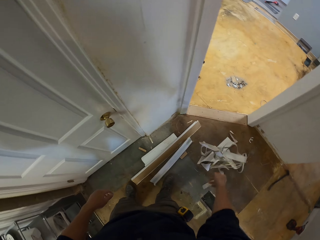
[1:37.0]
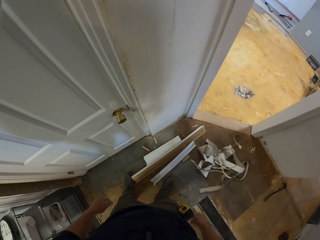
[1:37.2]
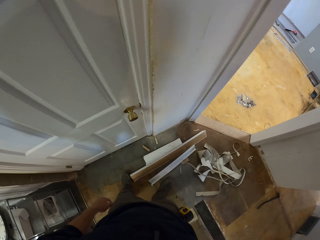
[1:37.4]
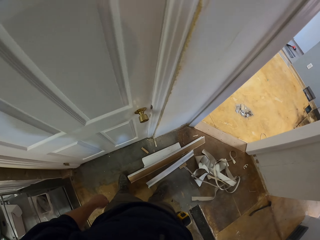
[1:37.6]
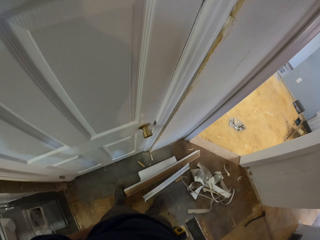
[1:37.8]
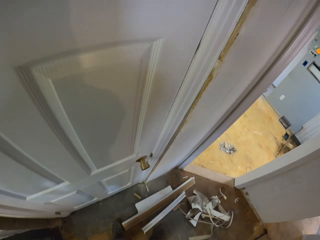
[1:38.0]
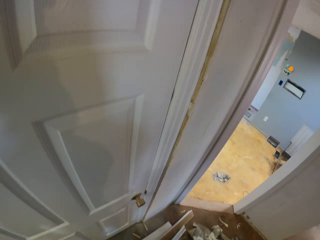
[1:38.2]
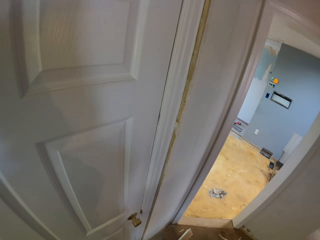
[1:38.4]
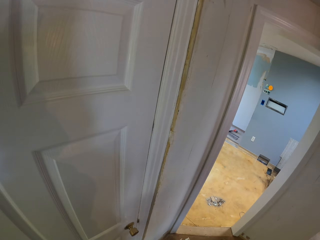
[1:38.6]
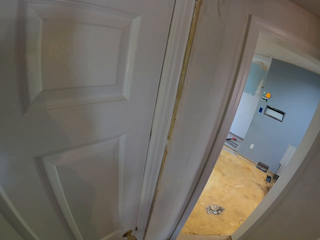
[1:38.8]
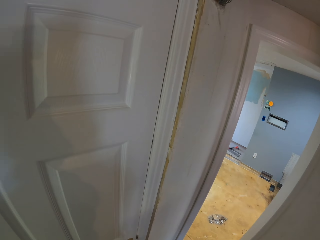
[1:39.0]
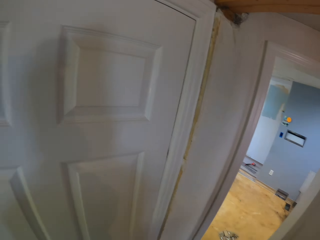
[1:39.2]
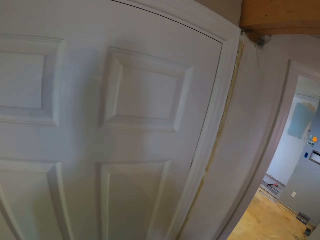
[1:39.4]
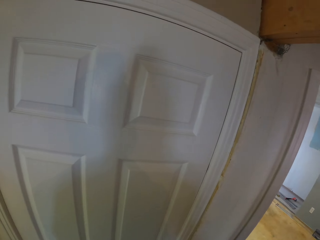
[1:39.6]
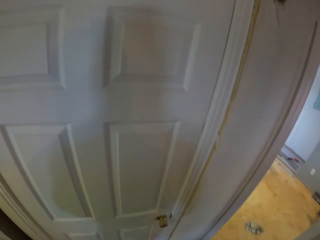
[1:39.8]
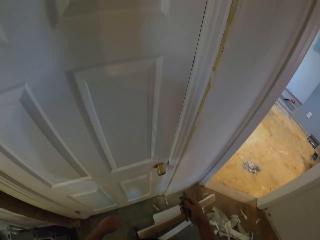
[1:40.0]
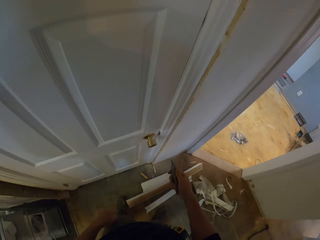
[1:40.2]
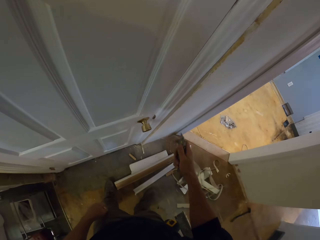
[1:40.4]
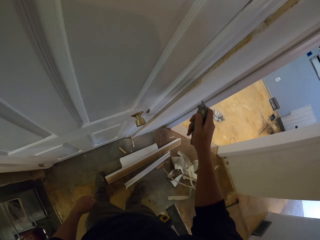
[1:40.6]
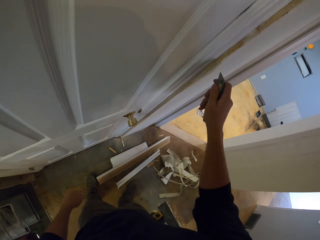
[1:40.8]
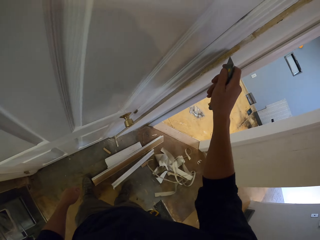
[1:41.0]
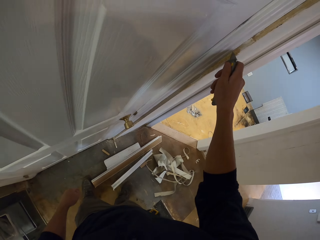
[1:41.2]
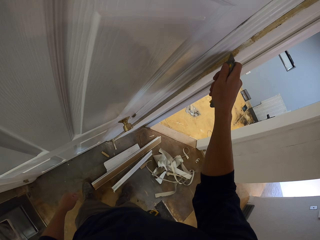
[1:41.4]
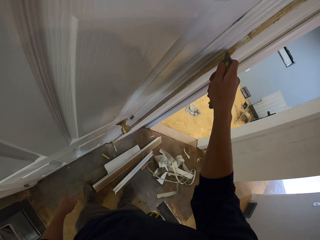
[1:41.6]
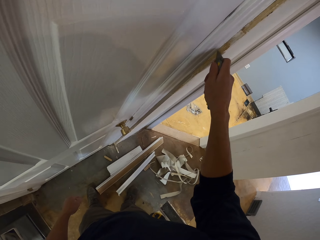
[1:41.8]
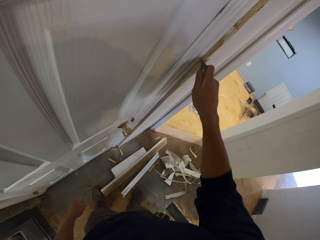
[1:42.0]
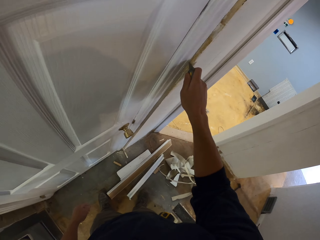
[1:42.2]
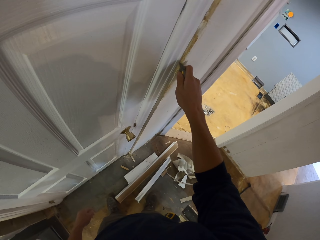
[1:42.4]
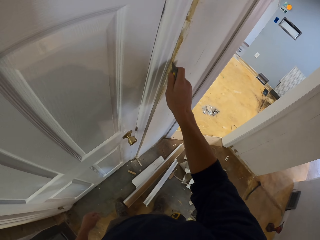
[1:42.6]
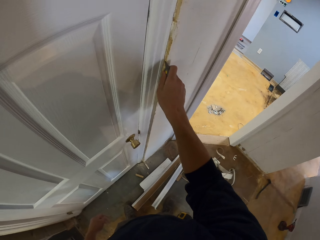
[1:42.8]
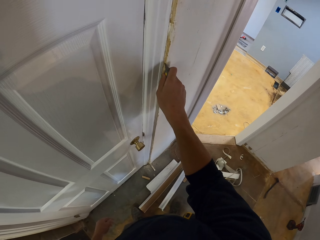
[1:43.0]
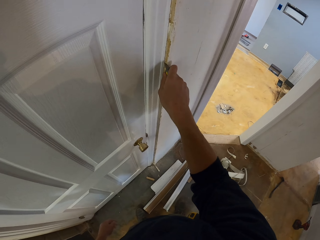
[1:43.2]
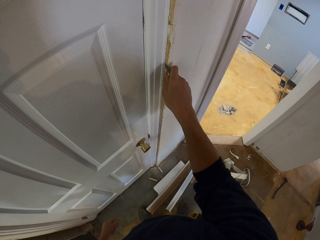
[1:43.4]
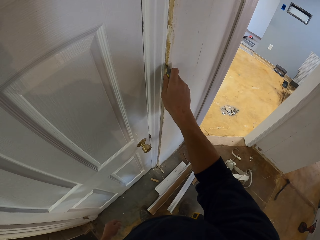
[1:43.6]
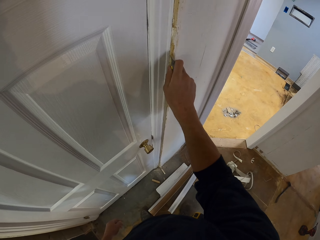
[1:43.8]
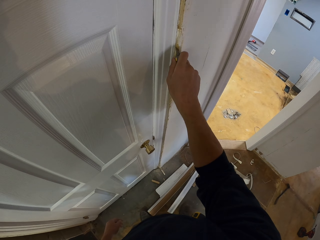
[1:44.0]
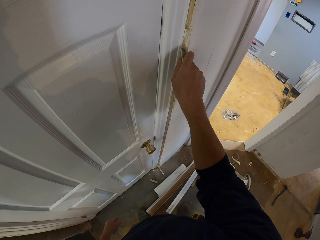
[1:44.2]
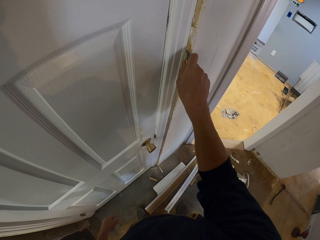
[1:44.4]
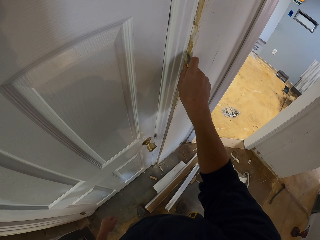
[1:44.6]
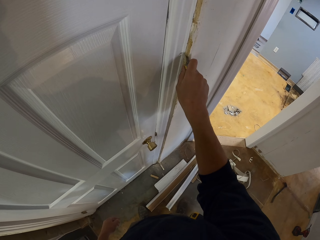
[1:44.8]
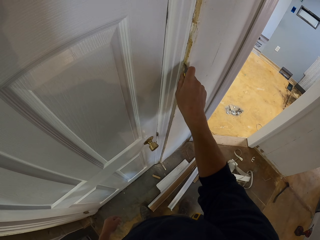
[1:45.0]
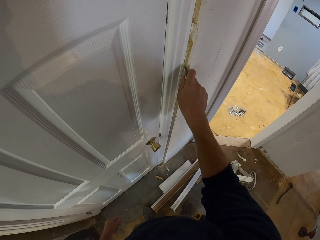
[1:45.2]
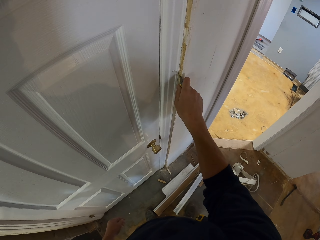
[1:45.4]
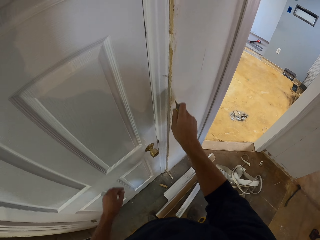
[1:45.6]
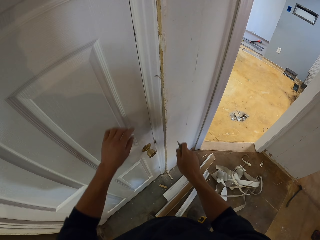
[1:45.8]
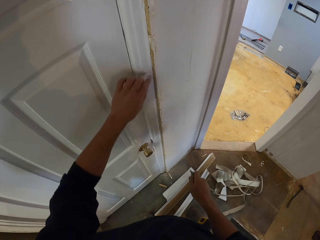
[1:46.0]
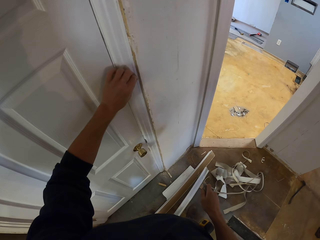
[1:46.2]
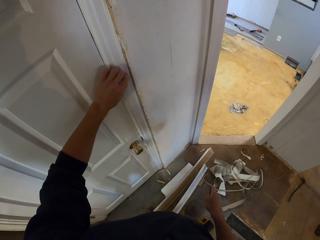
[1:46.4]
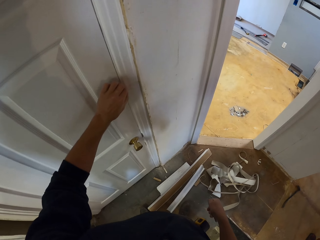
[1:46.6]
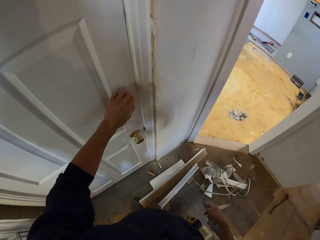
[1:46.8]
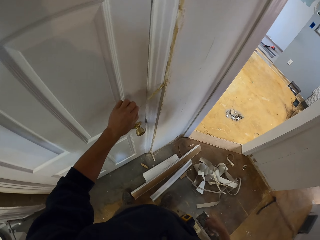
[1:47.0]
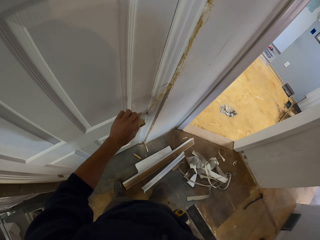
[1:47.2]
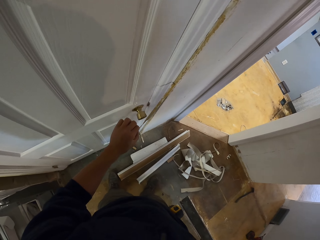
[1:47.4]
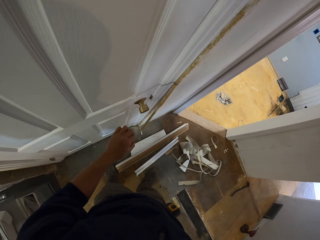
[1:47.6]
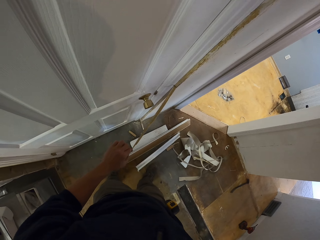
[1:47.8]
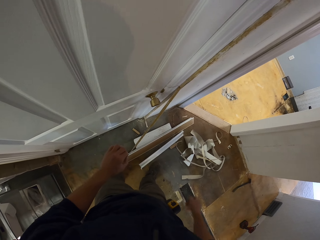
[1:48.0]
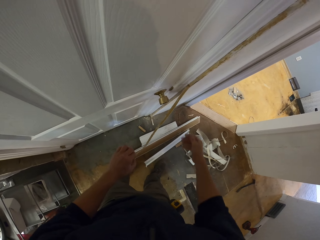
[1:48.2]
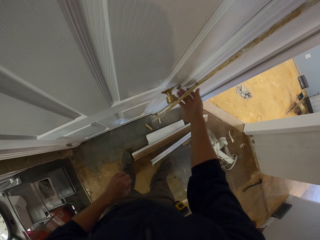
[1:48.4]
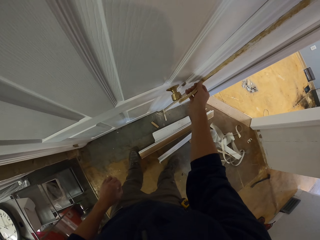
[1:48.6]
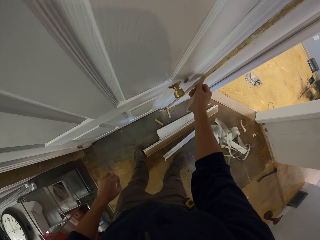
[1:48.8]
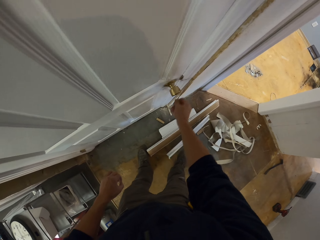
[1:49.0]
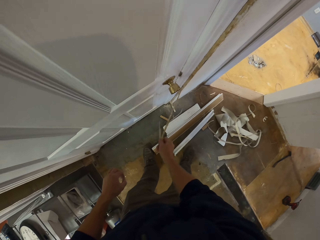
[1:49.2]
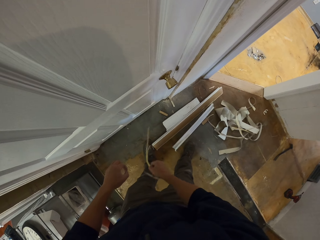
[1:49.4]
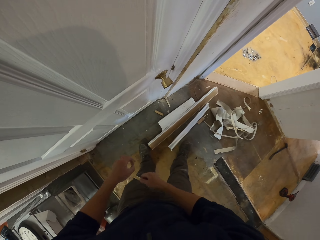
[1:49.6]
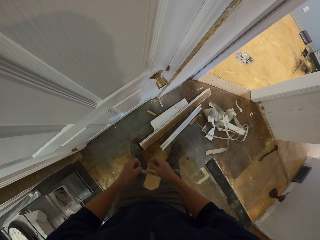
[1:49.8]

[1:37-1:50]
The camera wearer throws the wallpaper pieces on the ground. They look around. They cut the wallpaper with a pocket knife. They peel the wallpaper.

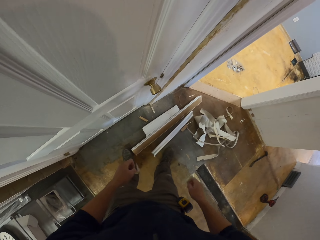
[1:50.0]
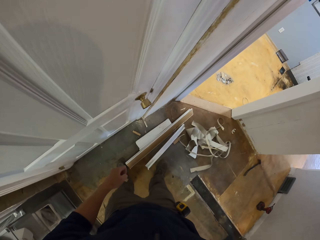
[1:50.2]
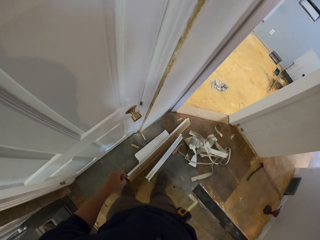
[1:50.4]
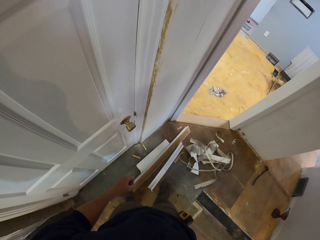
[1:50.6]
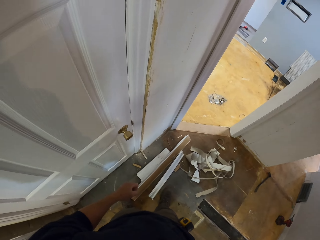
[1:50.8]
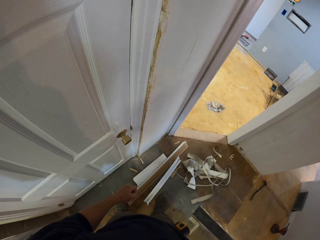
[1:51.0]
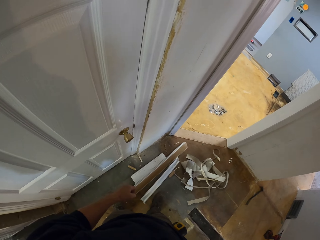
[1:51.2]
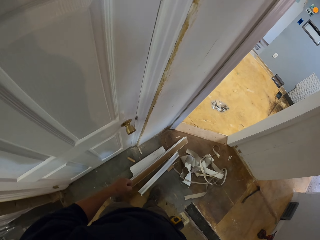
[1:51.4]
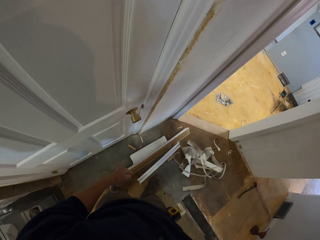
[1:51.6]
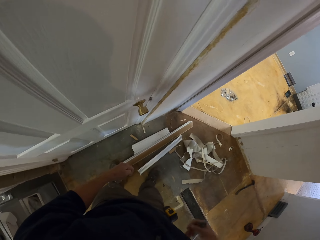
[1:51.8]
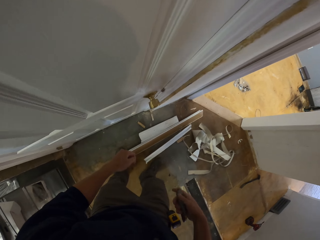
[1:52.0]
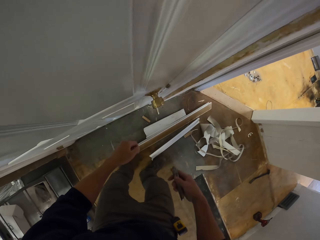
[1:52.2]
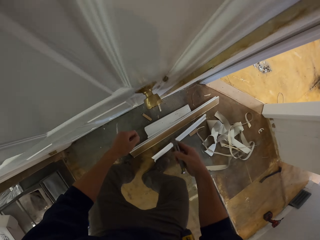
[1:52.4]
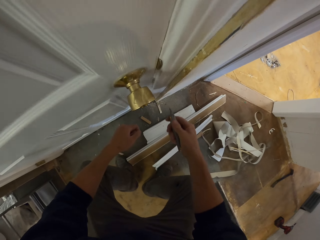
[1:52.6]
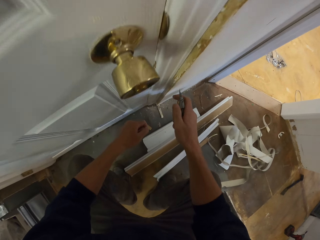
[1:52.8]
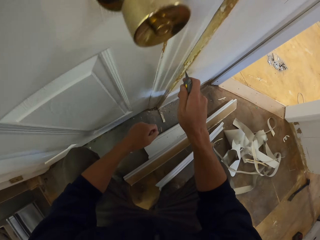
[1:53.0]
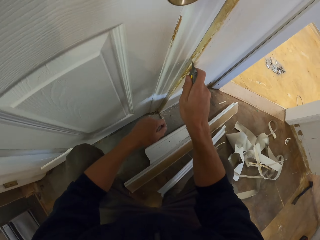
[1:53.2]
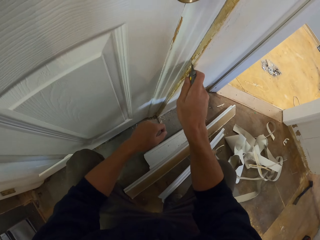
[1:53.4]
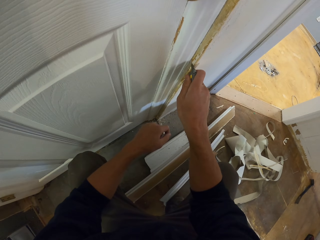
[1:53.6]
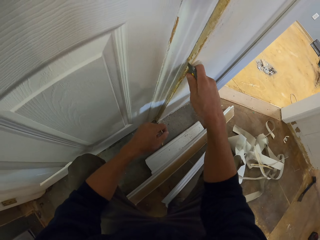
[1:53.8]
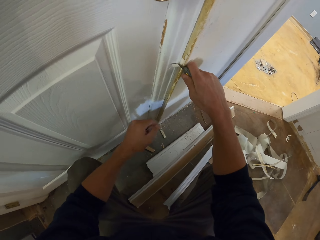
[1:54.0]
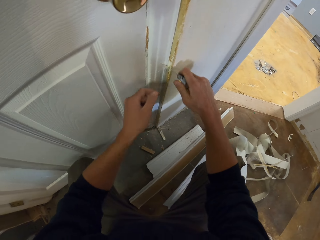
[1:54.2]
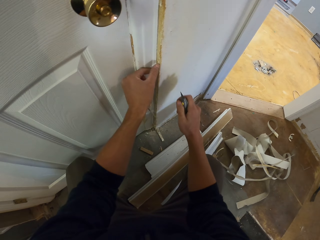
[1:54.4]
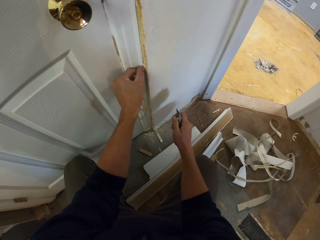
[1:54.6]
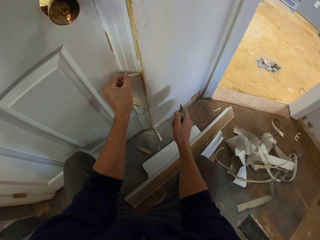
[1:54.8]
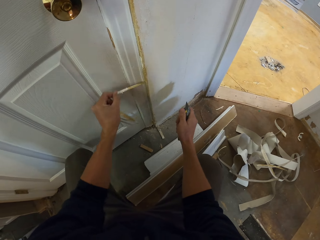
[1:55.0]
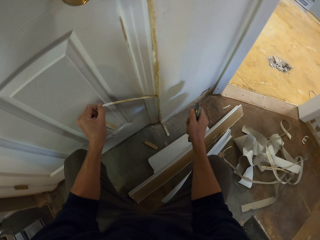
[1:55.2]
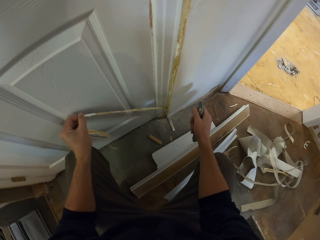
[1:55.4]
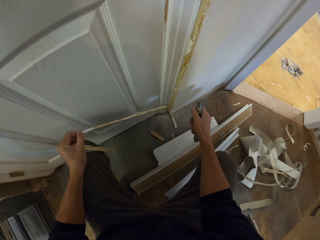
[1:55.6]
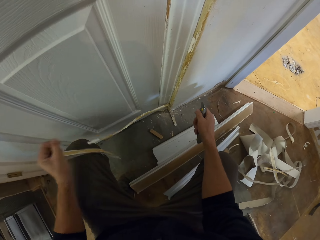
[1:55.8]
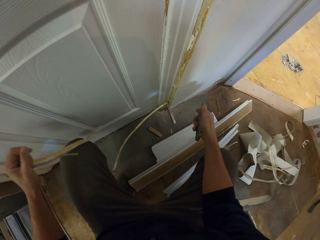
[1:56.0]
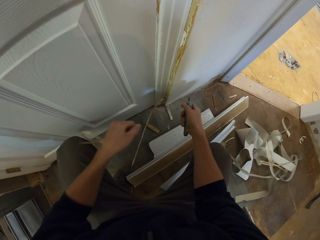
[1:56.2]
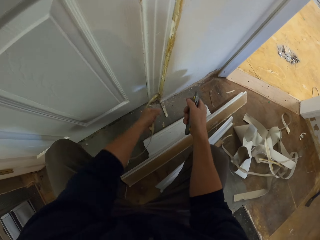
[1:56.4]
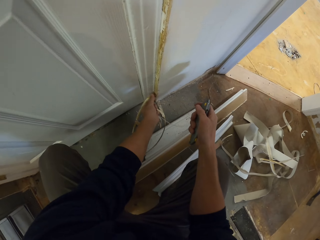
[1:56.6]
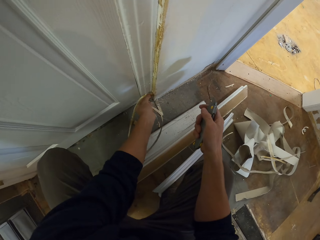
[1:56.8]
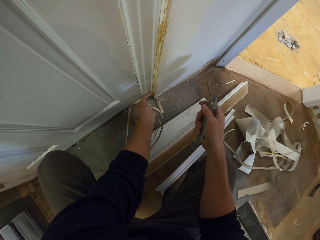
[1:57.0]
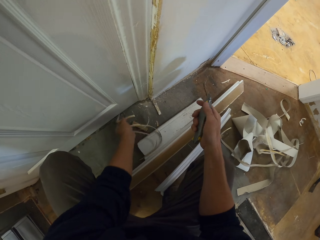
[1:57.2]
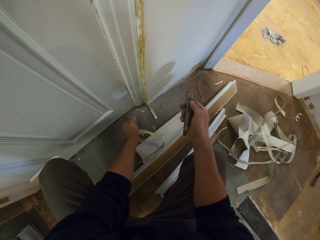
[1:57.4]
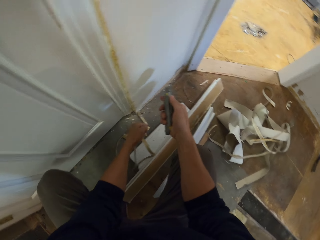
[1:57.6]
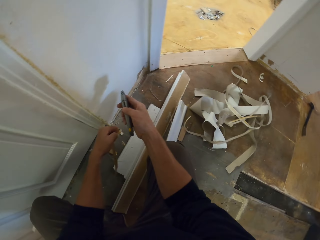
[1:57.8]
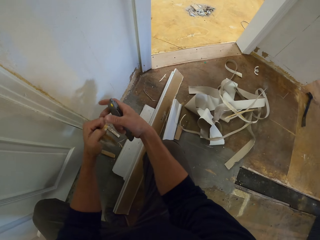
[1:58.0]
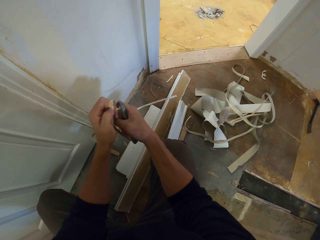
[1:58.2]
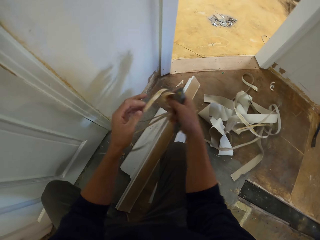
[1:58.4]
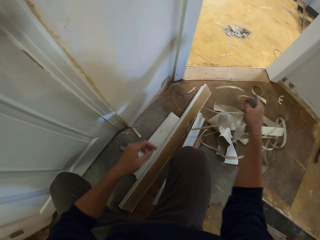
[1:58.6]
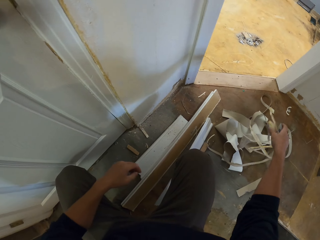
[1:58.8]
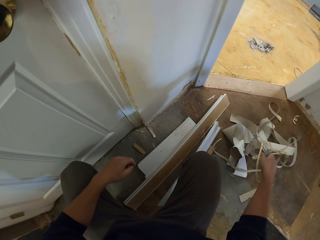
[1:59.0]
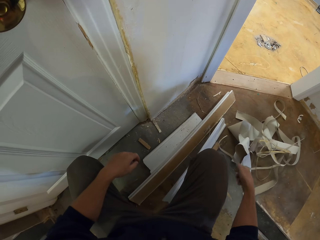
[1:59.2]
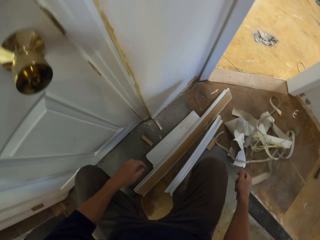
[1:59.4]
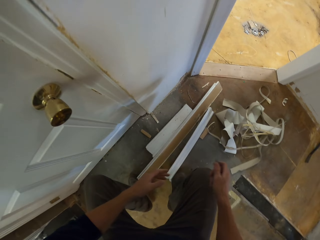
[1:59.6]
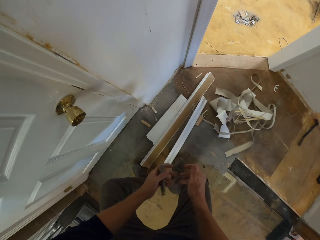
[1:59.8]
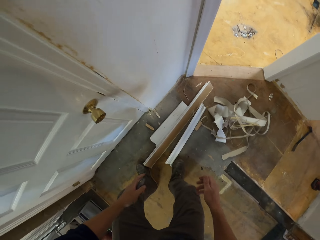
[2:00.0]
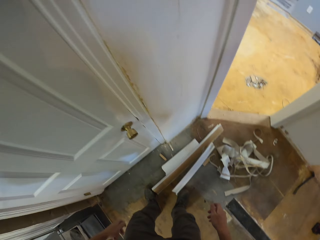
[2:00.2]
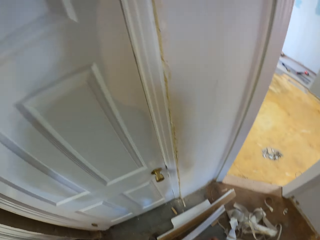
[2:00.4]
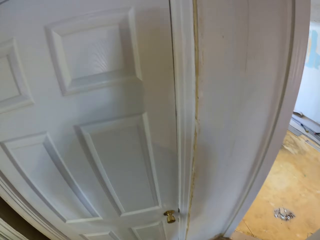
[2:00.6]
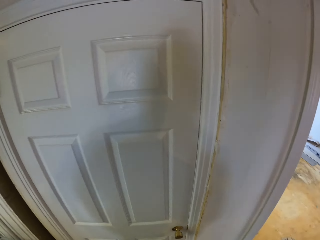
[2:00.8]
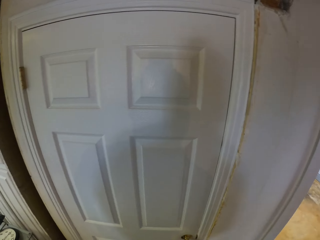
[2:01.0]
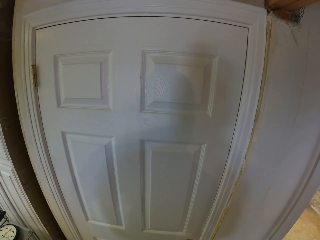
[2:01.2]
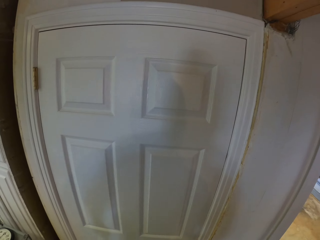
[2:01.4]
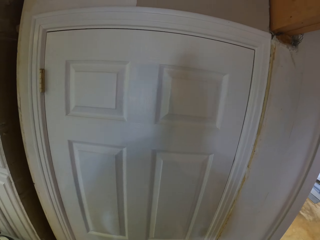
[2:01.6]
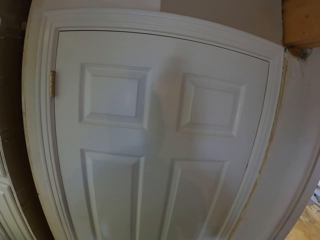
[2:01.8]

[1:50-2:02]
The camera wearer looks around. They pick up the pocket knife. They squat beside the door. They cut the wallpaper with the pocket knife. They peel the wallpaper. They hold the wallpaper pieces with the other hand. They throw the wallpaper pieces down. They stand up beside the door. They hold the utility knife with the other hand. They look around.
